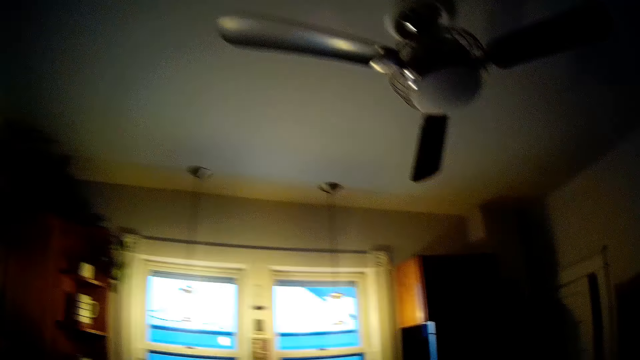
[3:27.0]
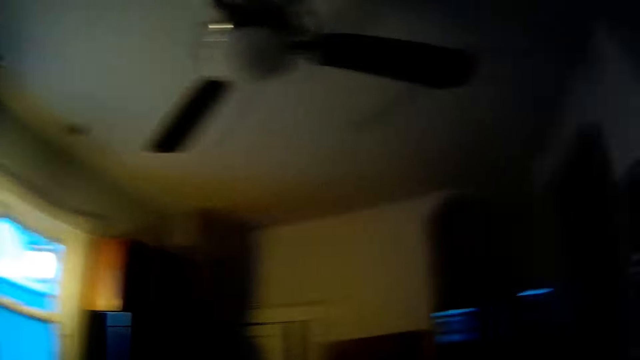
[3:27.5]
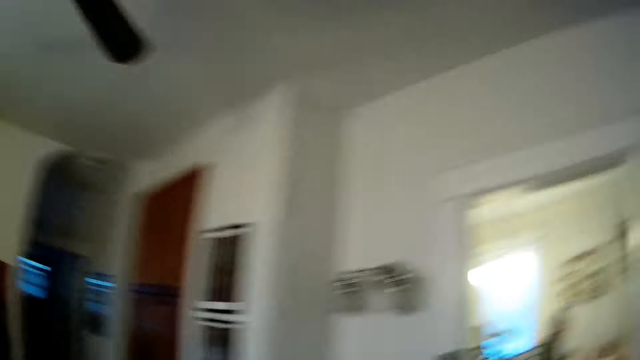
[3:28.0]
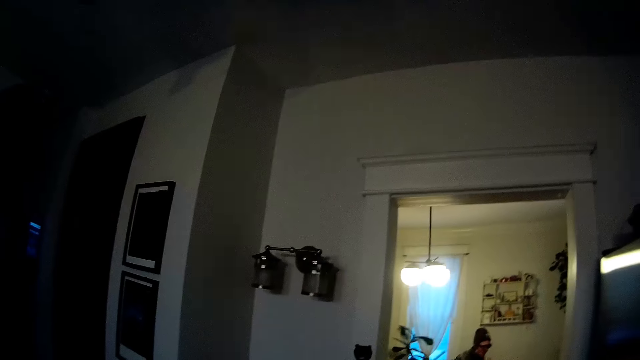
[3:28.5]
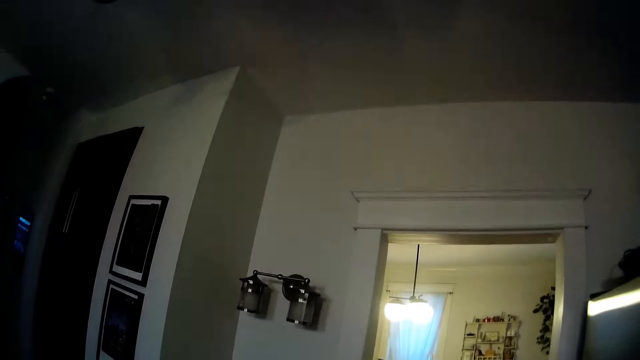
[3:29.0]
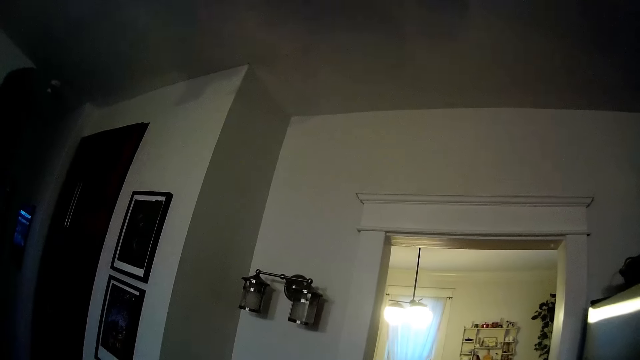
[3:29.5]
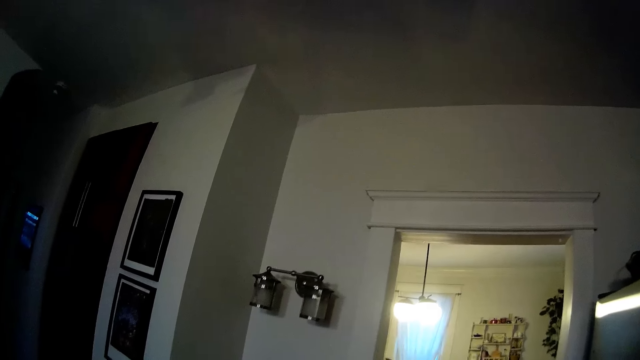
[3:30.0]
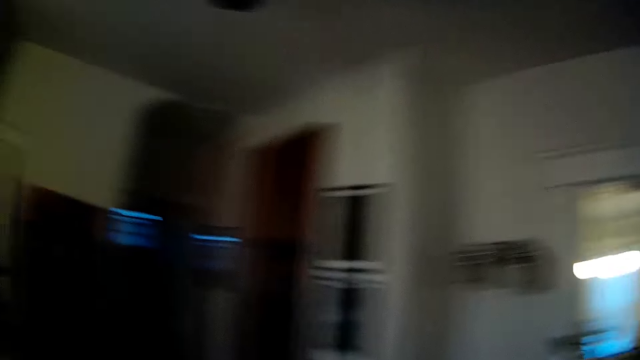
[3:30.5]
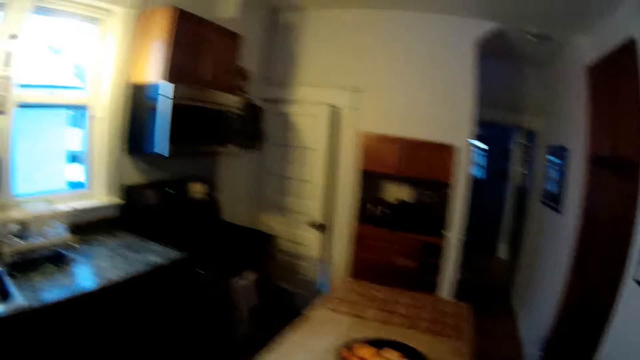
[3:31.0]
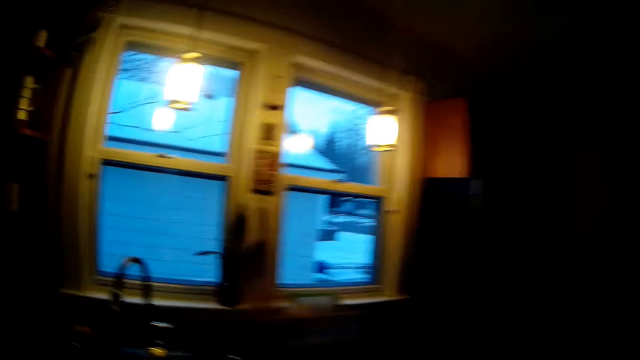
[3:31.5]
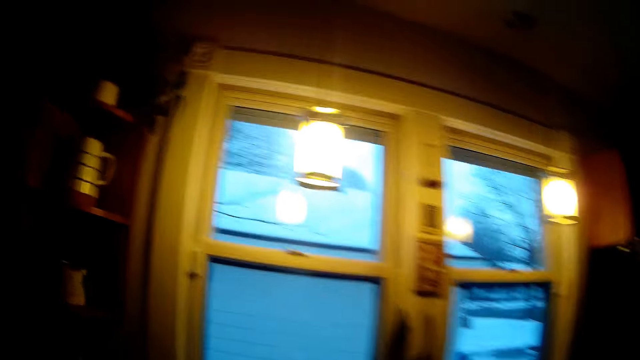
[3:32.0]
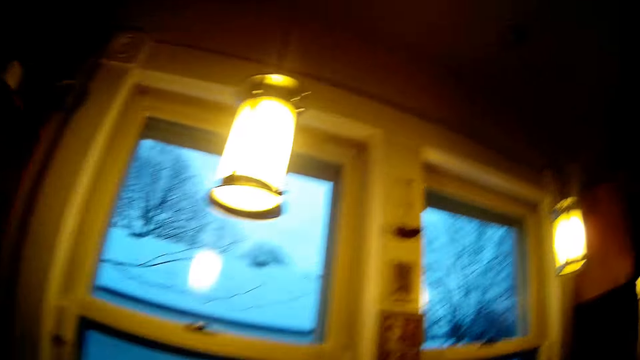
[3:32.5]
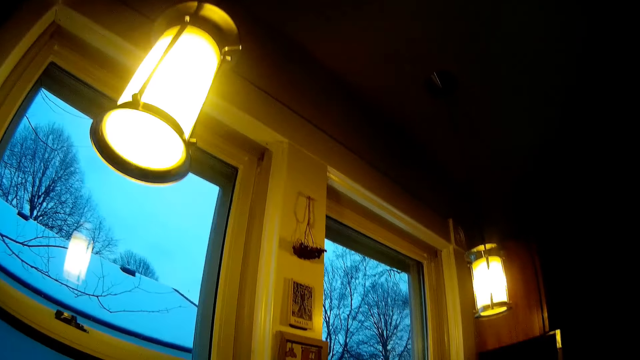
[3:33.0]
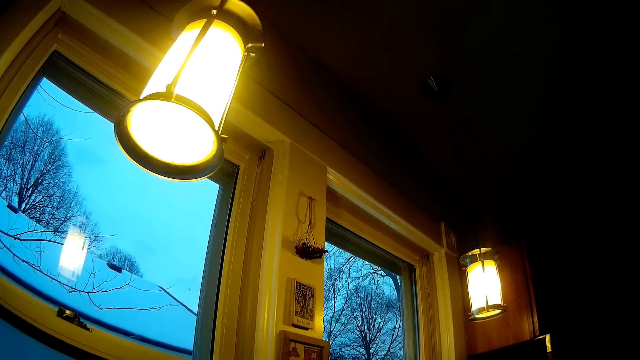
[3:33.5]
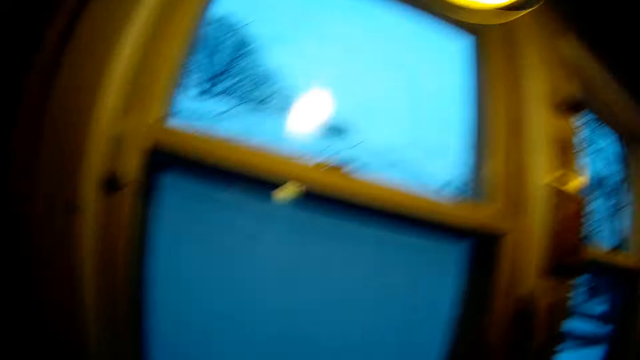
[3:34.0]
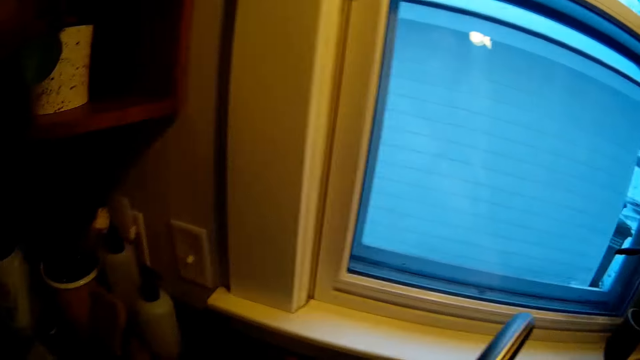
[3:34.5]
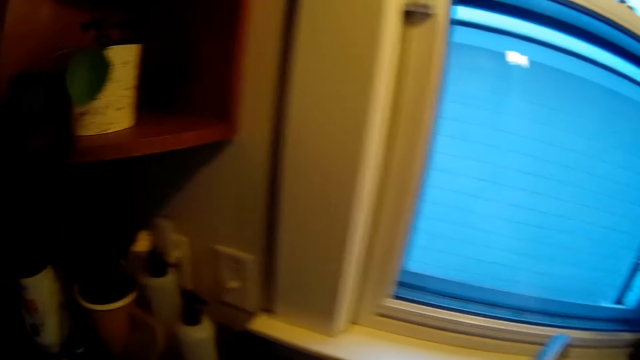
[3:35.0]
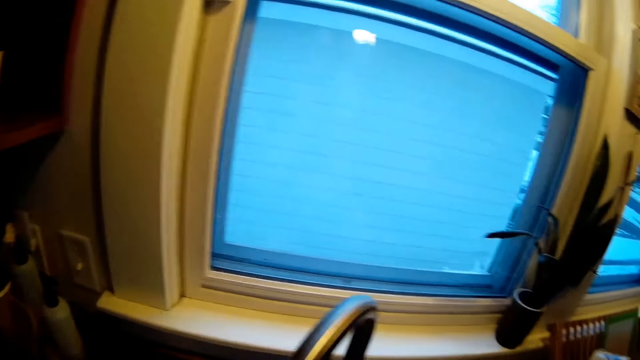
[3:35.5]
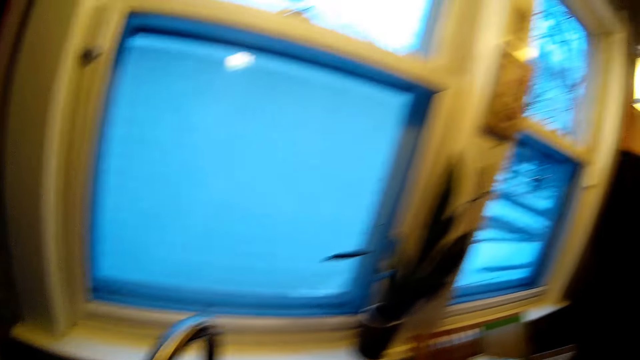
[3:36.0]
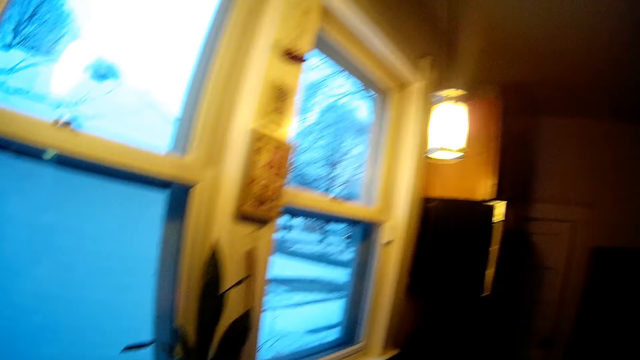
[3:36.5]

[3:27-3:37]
The camera wearer turns around. A man looks at the table. The camera wearer looks around. The man looks around. The camera wearer walks around and looks around.

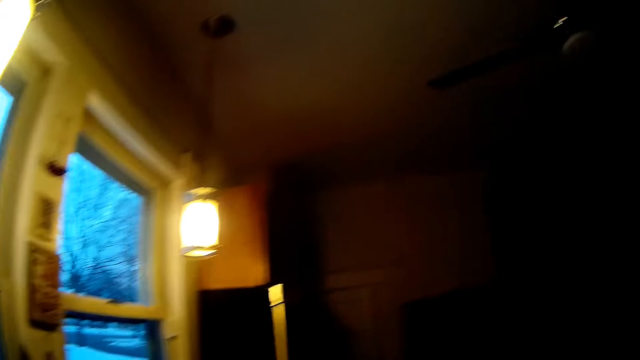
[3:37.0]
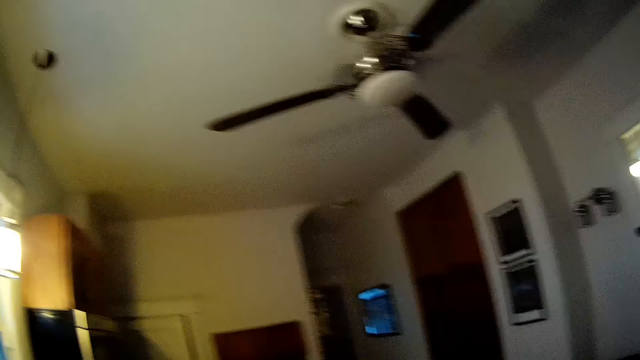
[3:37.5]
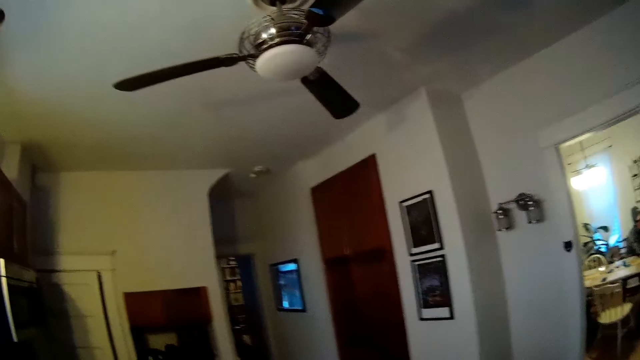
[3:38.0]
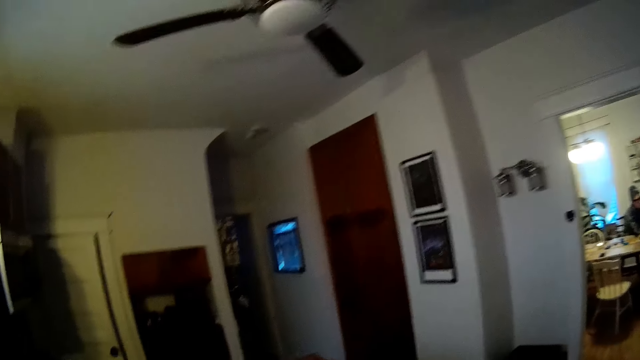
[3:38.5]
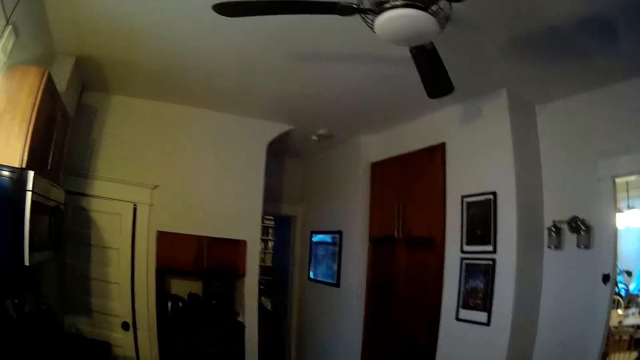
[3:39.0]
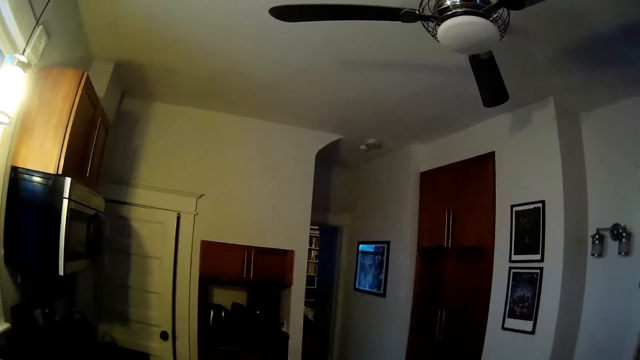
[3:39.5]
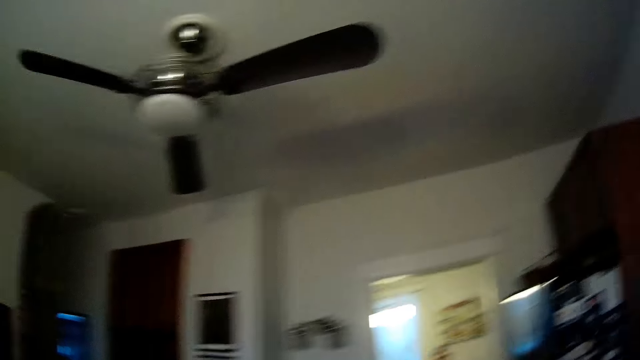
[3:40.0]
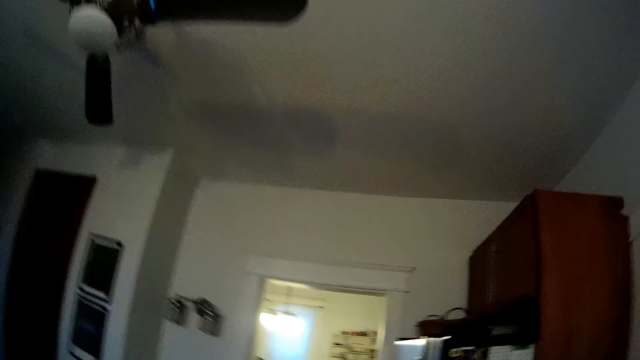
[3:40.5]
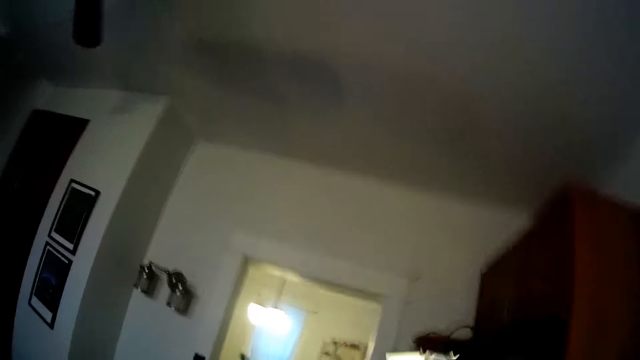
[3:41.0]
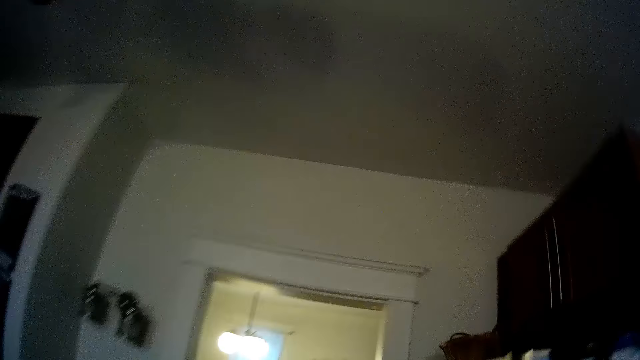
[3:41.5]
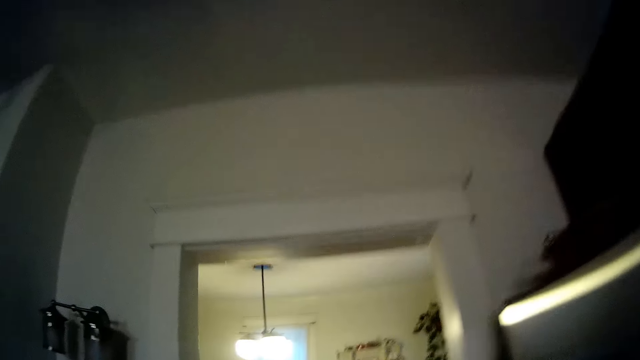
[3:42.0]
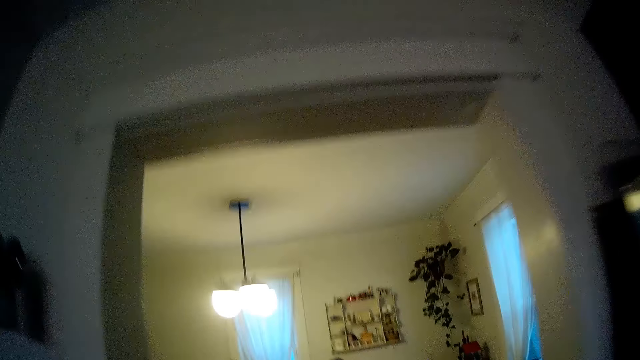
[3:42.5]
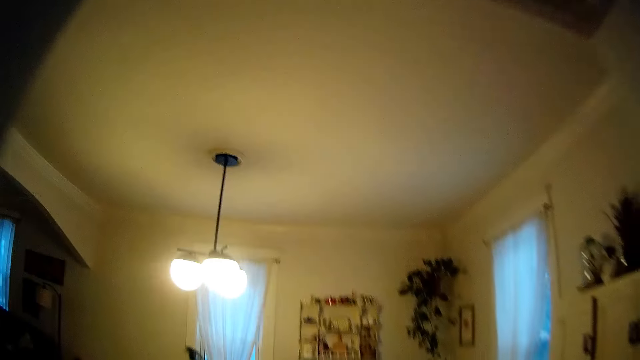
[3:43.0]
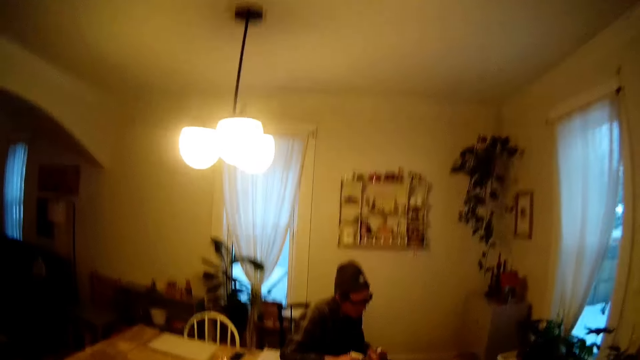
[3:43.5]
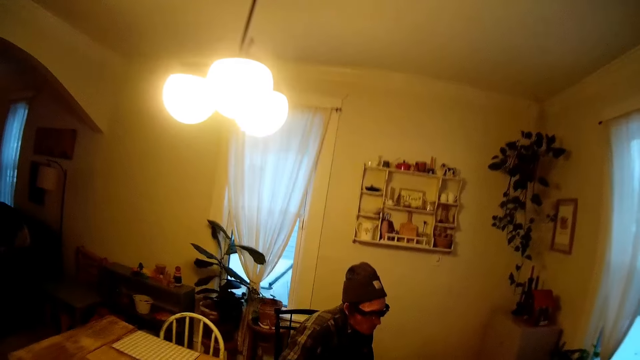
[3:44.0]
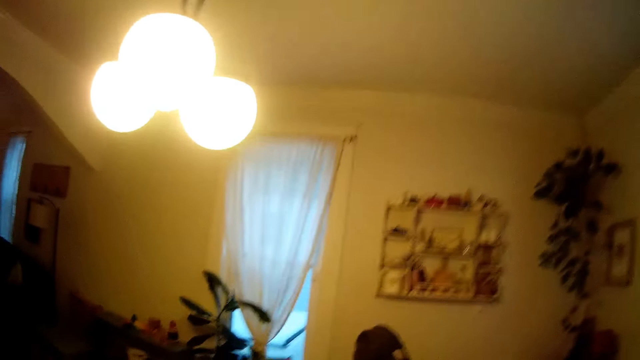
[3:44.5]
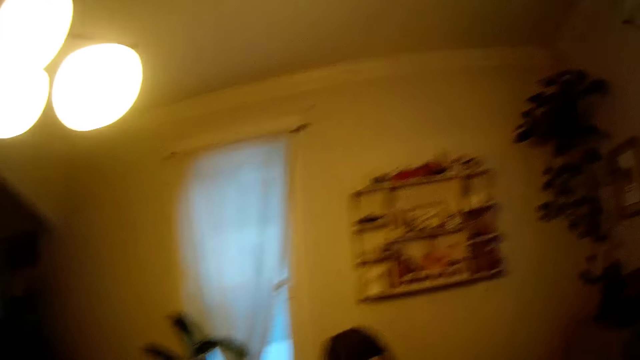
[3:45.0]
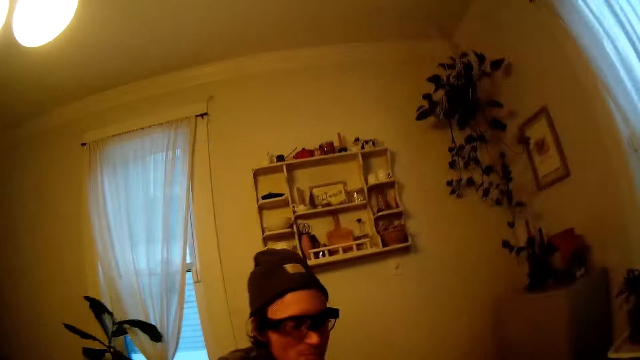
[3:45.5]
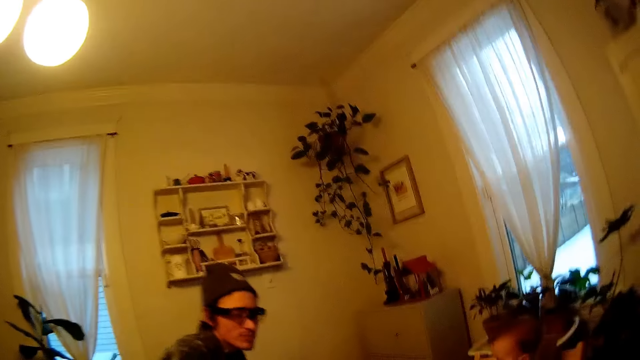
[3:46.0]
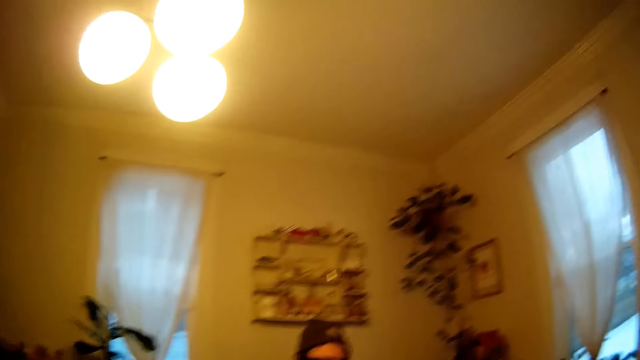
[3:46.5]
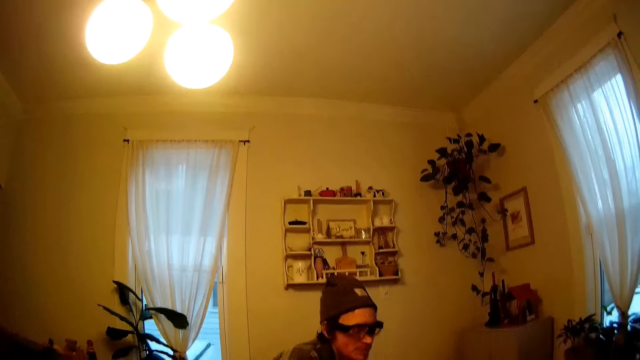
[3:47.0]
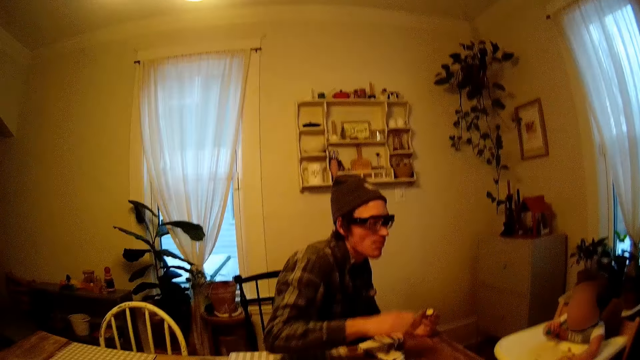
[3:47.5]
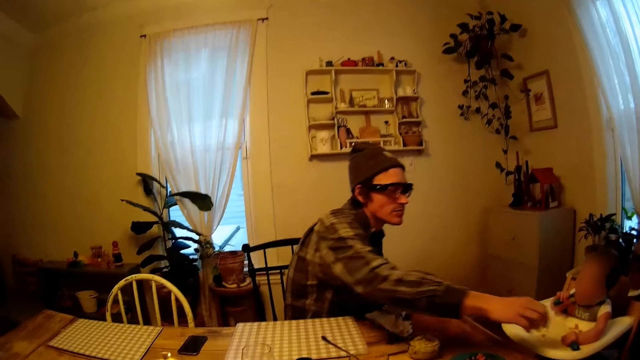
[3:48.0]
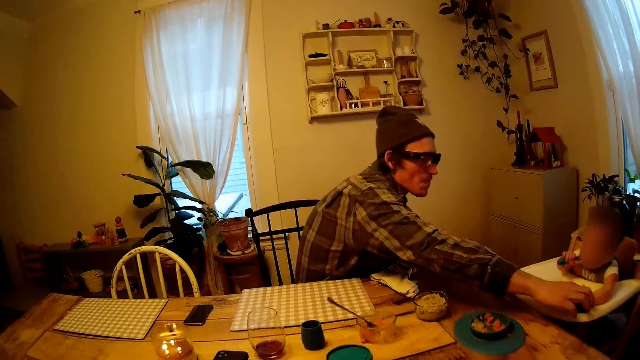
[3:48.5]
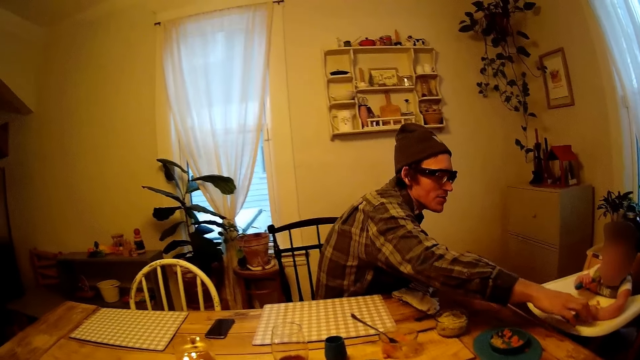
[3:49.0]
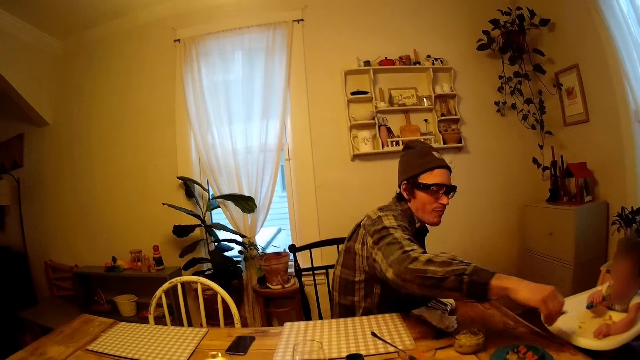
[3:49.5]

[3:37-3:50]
A man looks at the table and looks around. The camera wearer walks to the dining room. The man looks around. The camera wearer sits on the chair. A baby looks around. The camera wearer looks around. The baby bites a spoon. The man collects the spoon from the baby's left hand.
